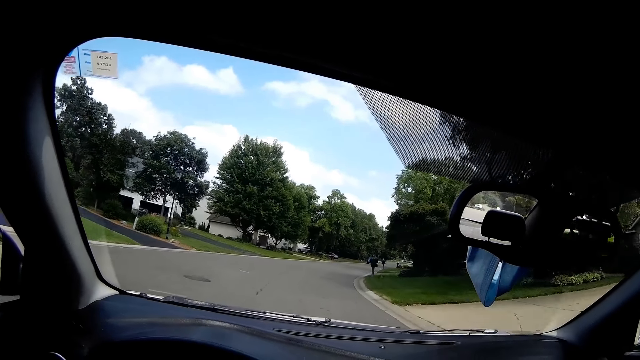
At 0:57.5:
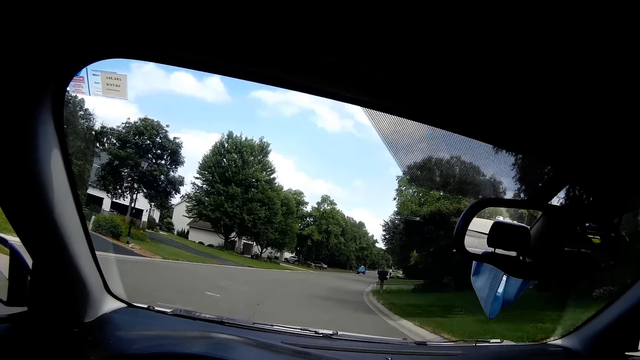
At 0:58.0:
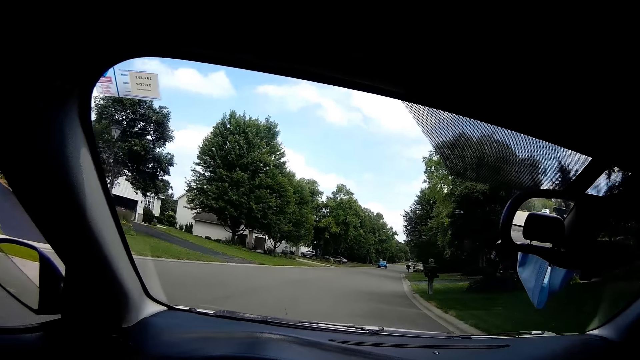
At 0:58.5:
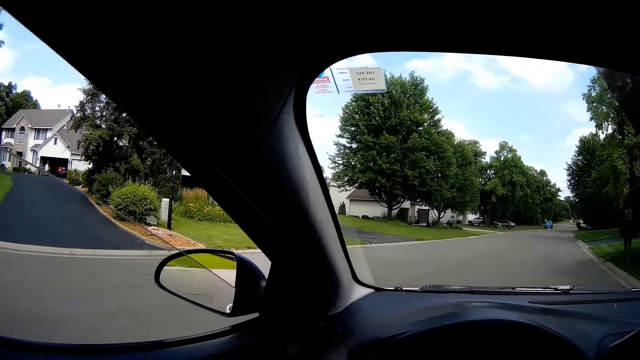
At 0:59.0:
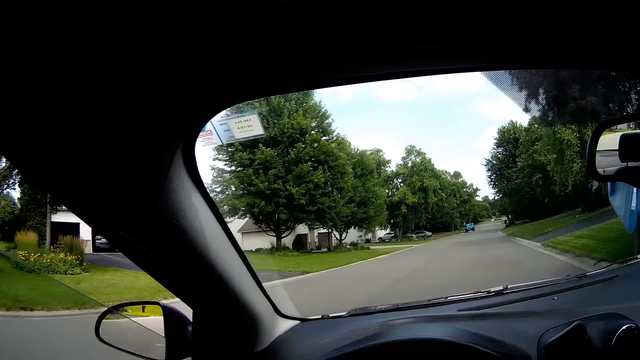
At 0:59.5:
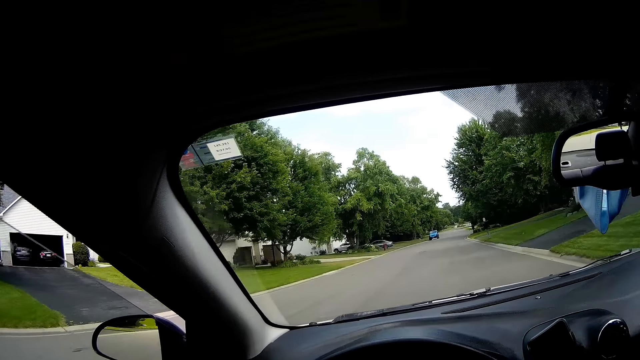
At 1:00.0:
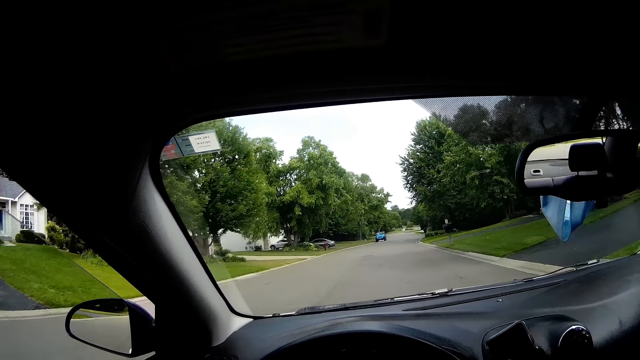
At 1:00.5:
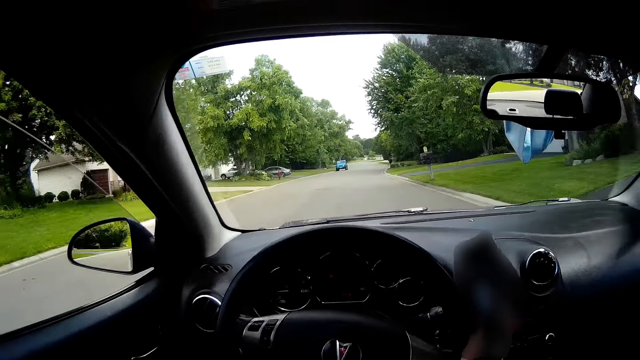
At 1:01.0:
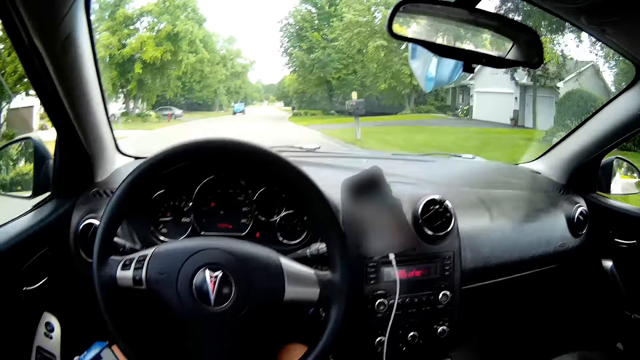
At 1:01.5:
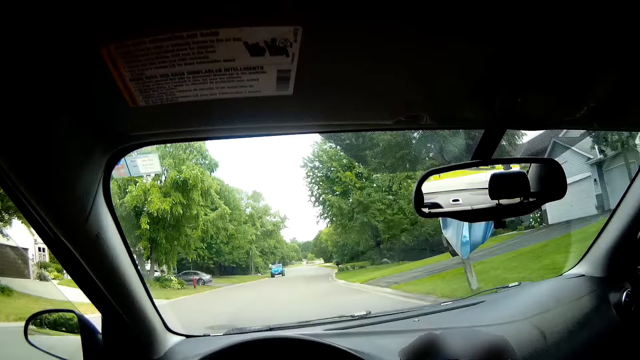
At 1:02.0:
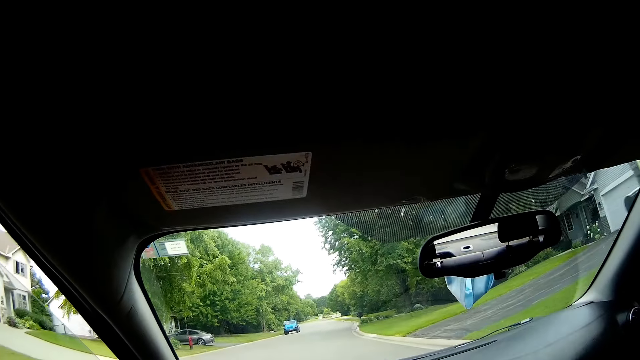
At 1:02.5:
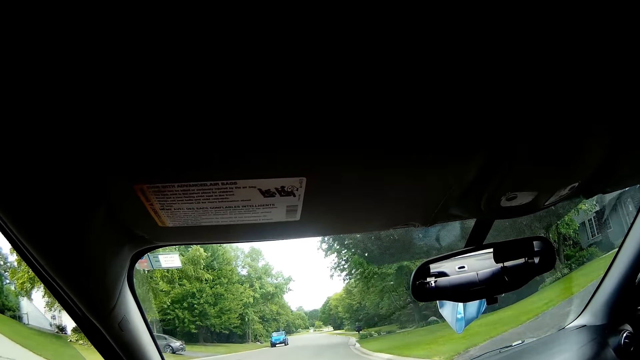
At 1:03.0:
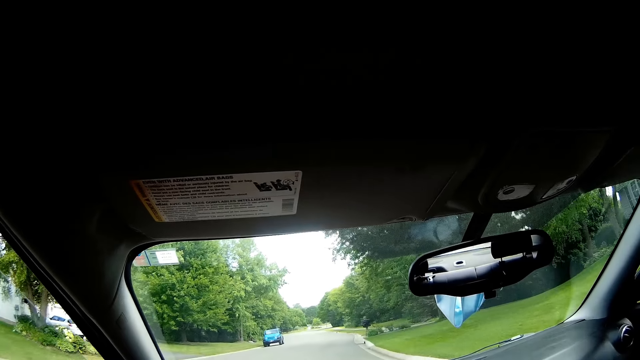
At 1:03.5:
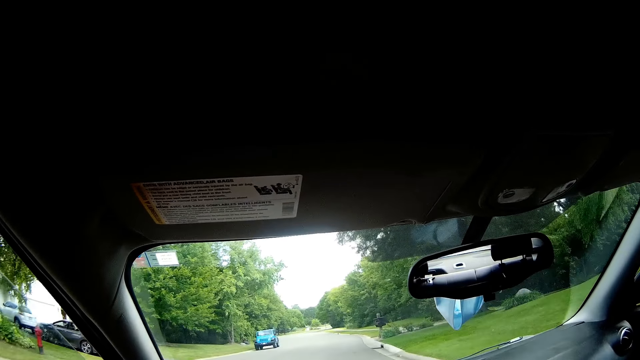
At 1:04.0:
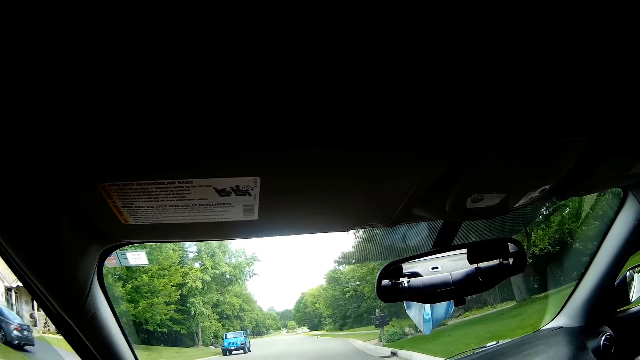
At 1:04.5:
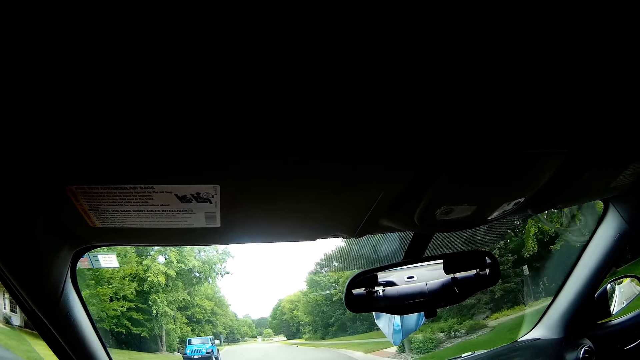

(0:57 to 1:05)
The camera wearer looks around the phone. They drive the car.

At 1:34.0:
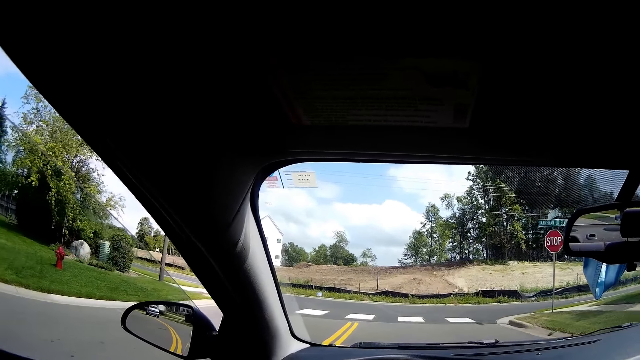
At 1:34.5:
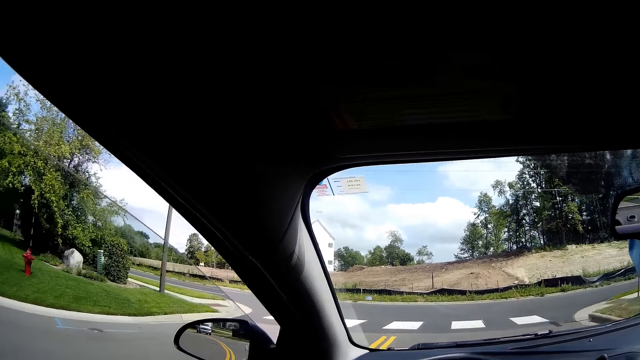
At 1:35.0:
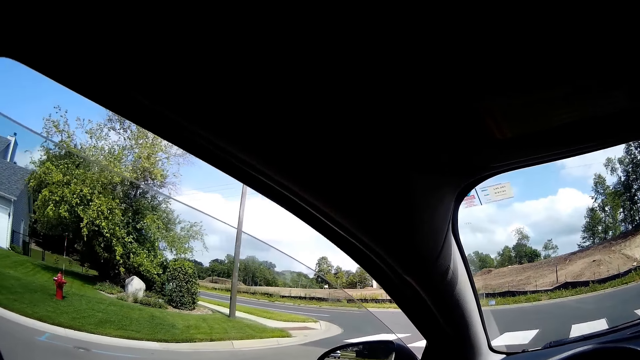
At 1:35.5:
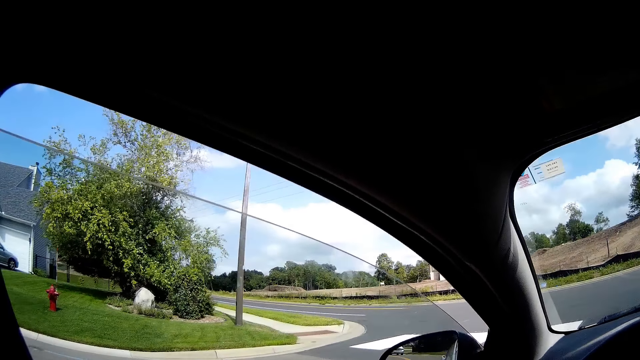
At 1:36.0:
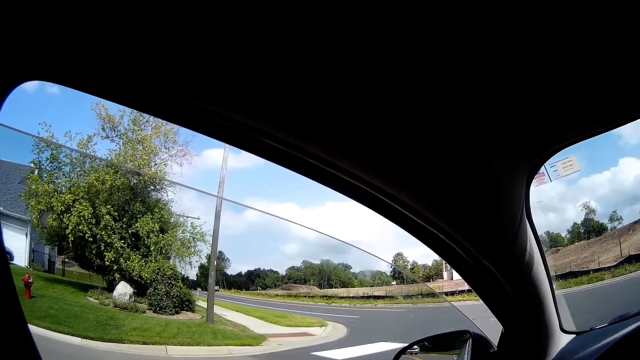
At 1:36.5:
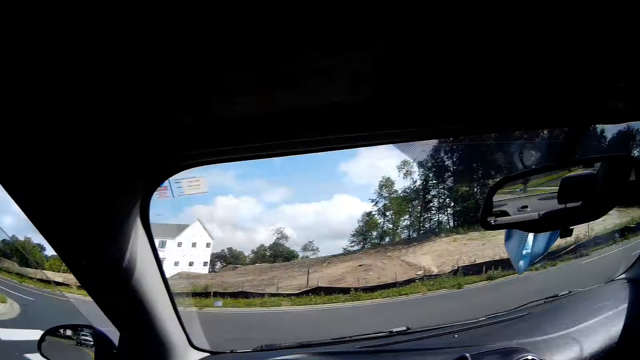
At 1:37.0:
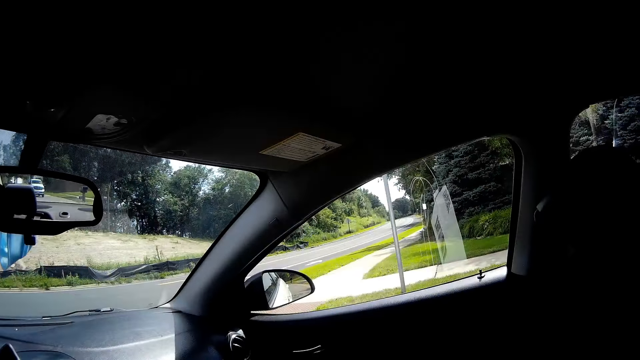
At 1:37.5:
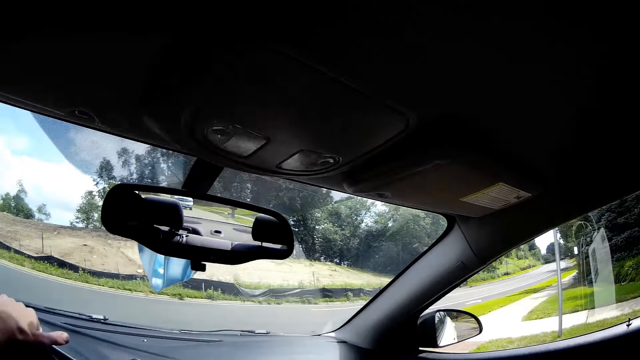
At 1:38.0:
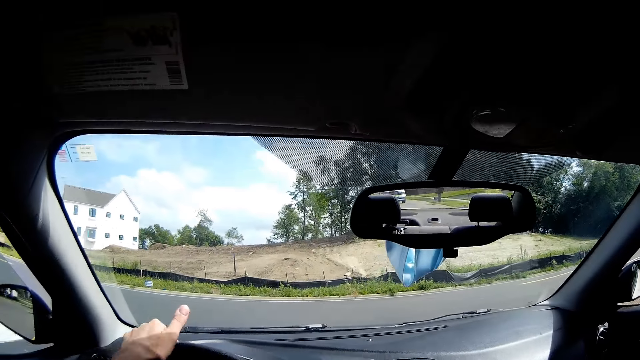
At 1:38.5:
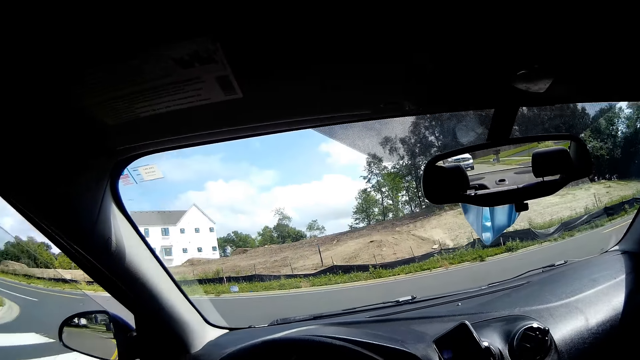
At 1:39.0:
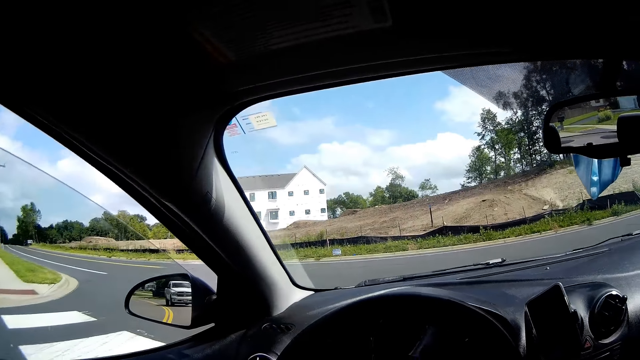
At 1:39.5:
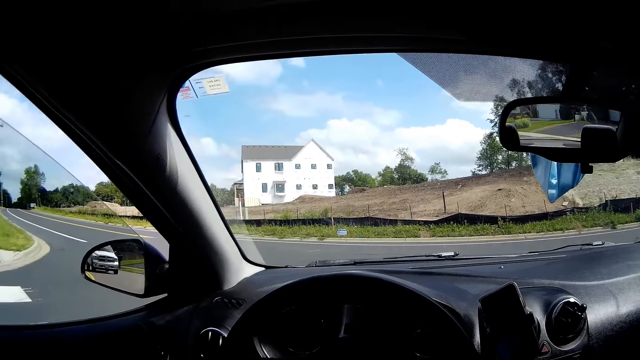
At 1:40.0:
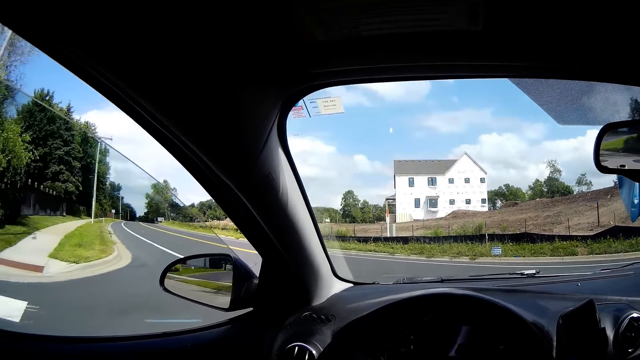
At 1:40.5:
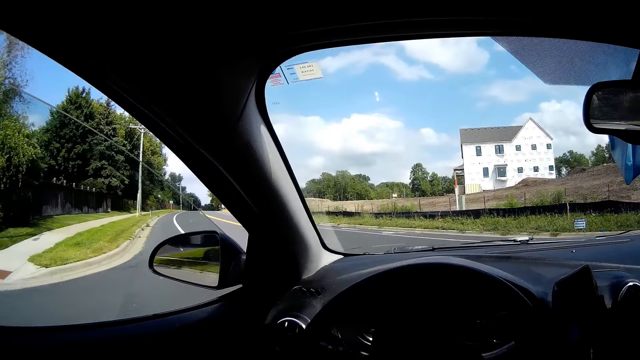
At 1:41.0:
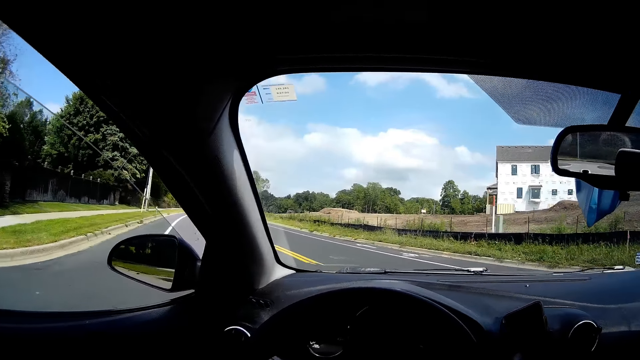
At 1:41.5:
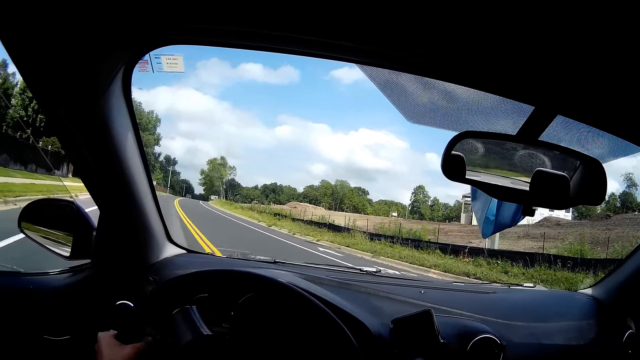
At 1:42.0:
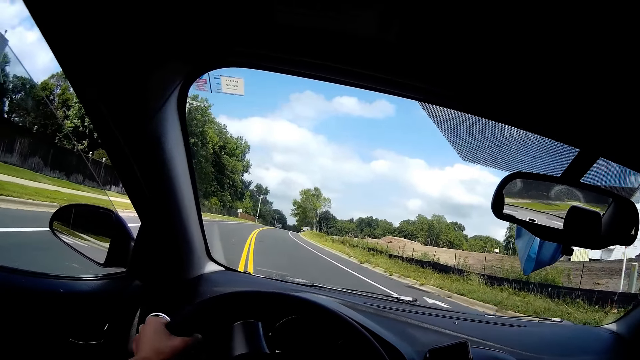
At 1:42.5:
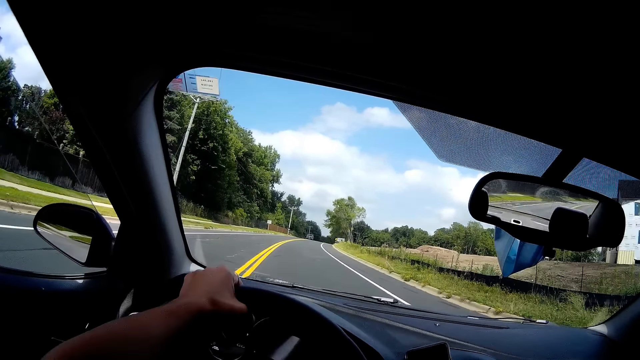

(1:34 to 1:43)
The camera wearer looks around the car. They steer the wheel with a hand.

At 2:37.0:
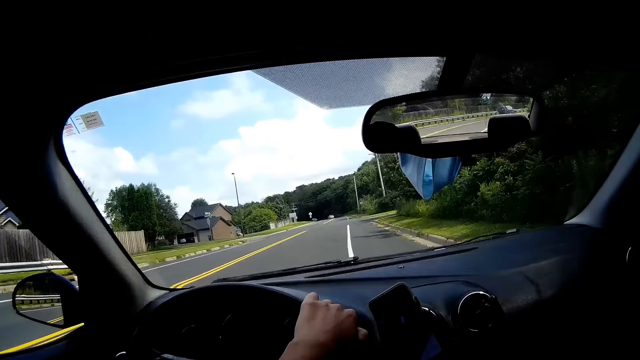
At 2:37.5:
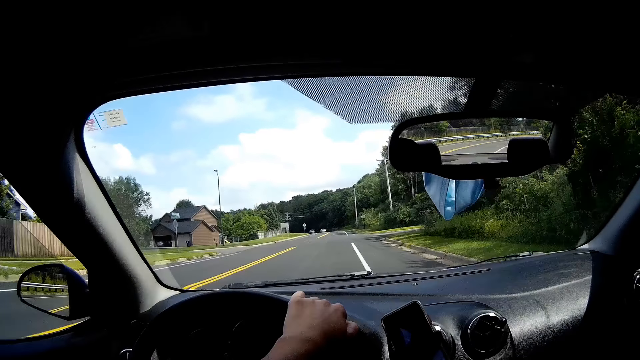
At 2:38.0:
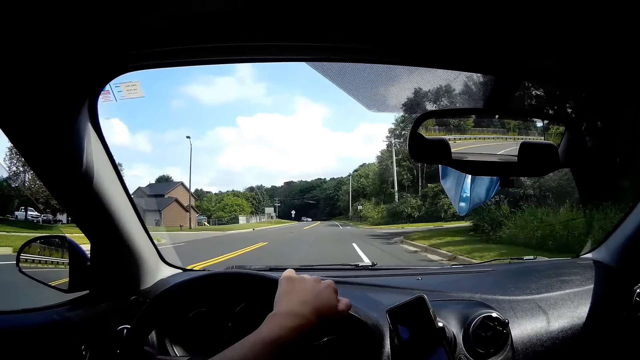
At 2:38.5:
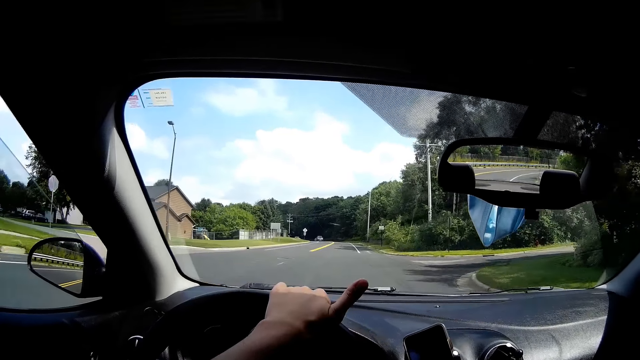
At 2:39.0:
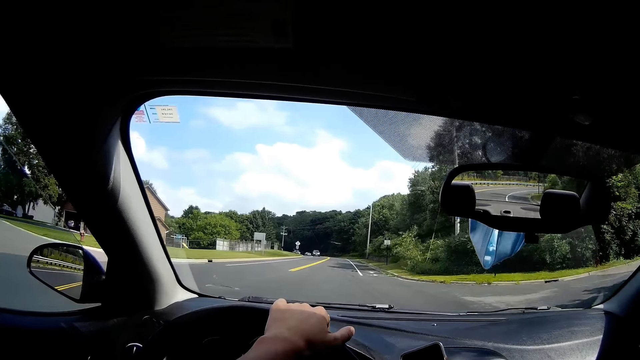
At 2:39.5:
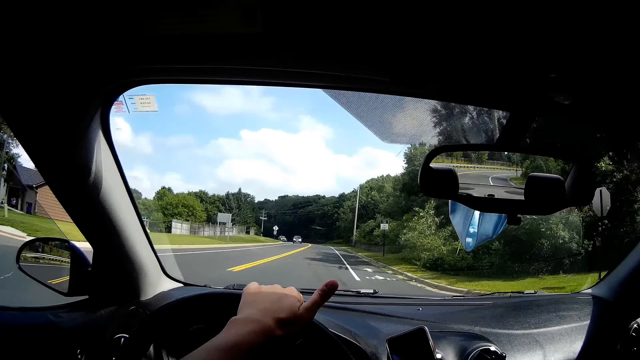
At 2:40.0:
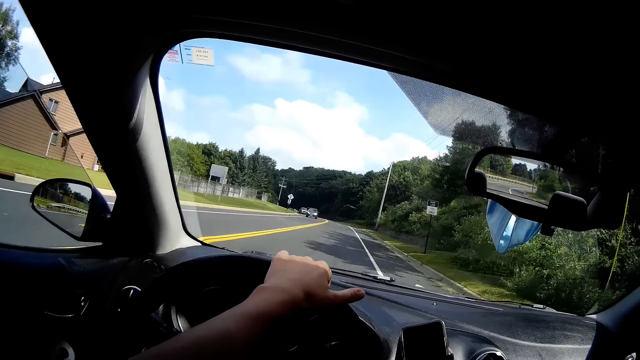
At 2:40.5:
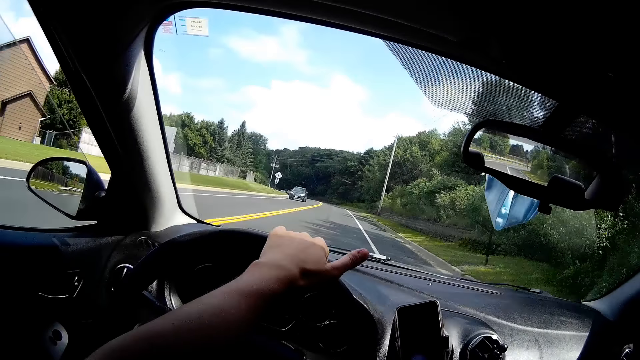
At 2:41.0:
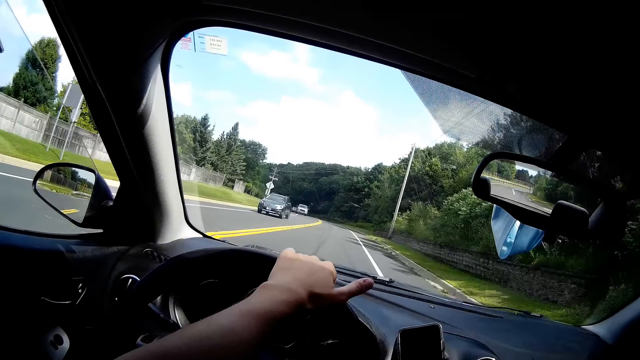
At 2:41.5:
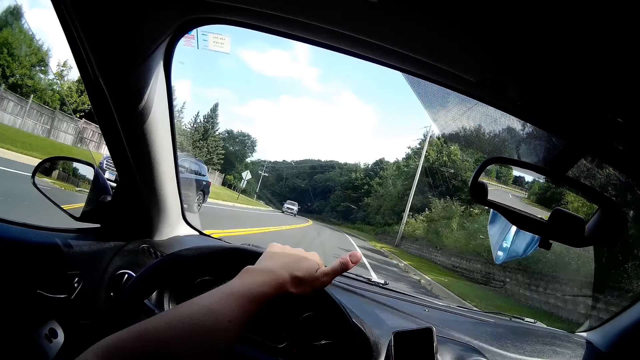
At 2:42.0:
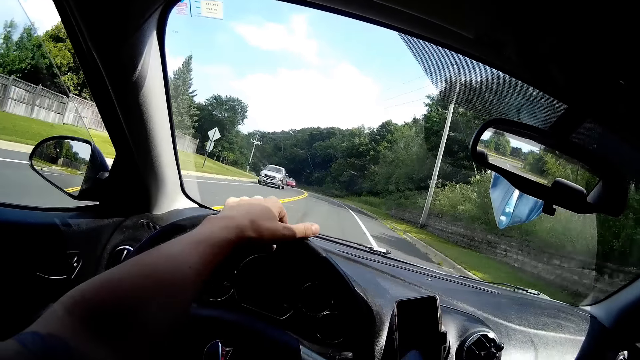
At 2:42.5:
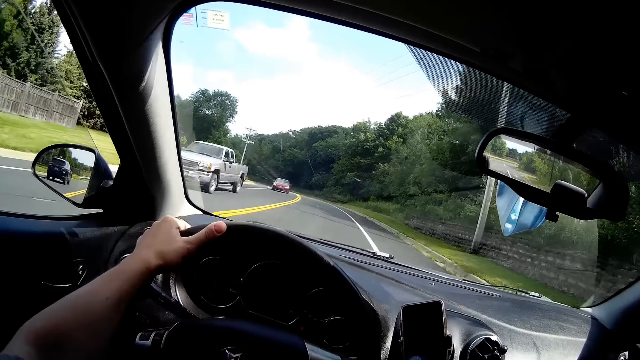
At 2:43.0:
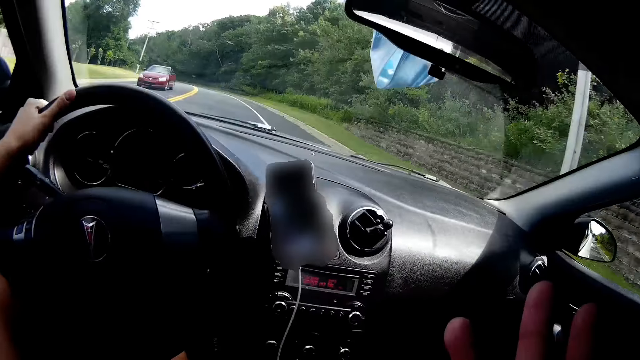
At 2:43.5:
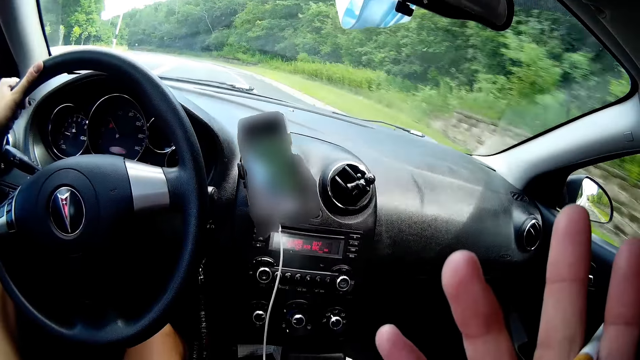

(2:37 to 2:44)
The camera wearer hits the steering with their thumb. They move their hand on the steering.
